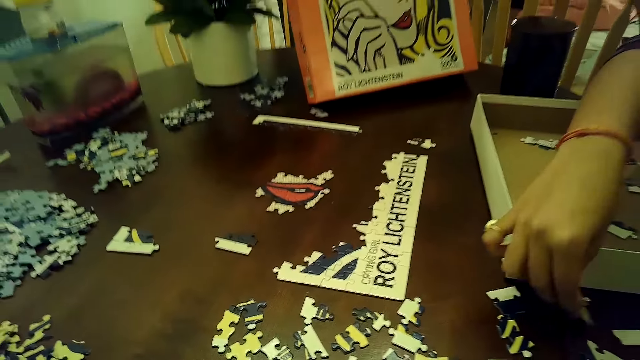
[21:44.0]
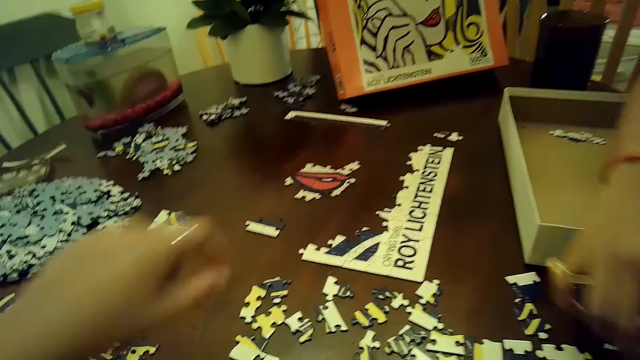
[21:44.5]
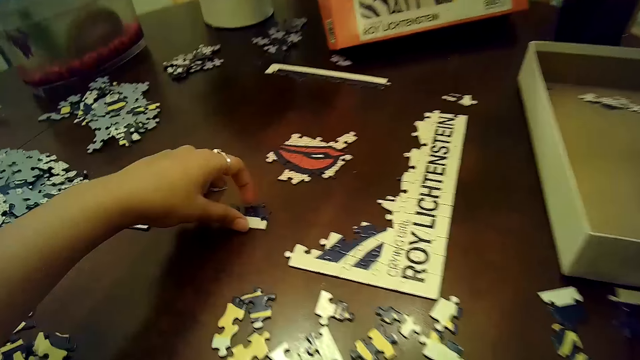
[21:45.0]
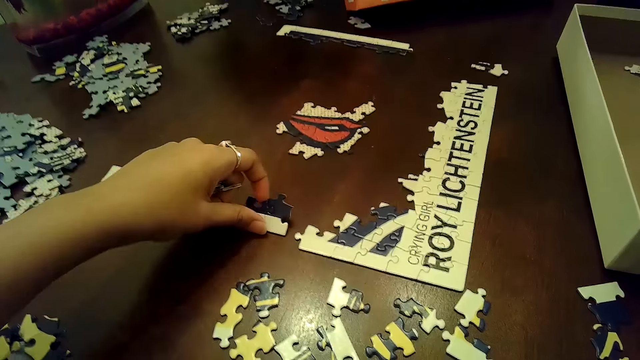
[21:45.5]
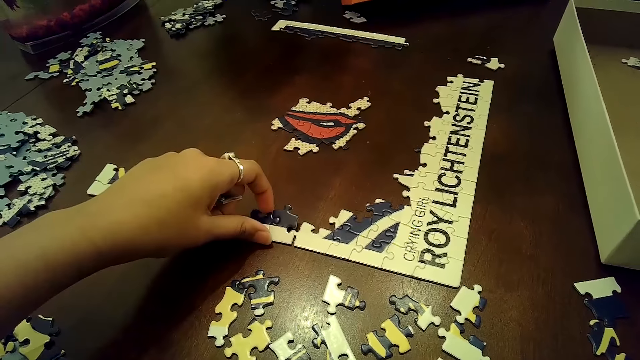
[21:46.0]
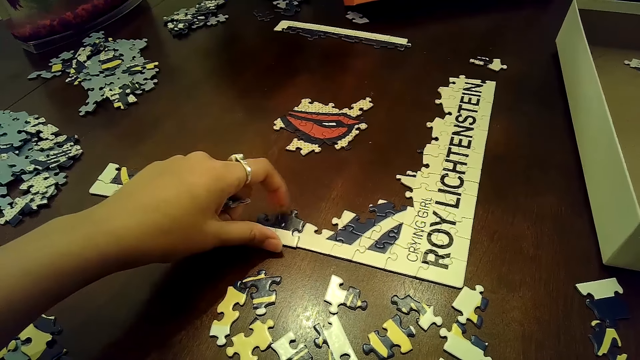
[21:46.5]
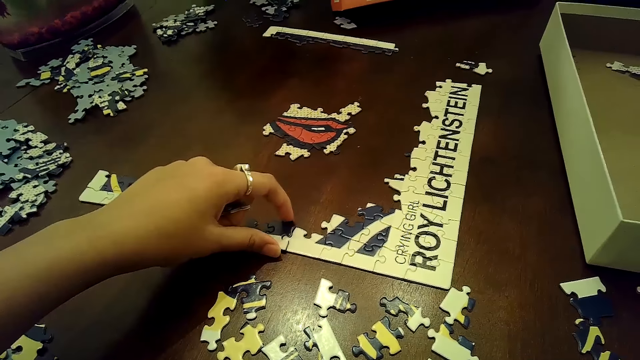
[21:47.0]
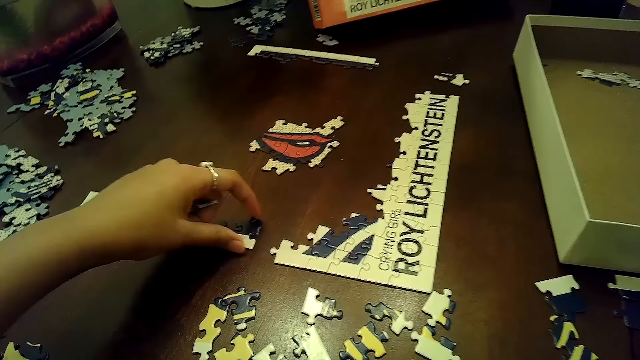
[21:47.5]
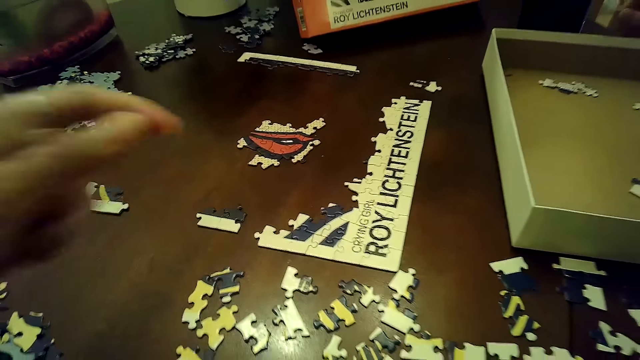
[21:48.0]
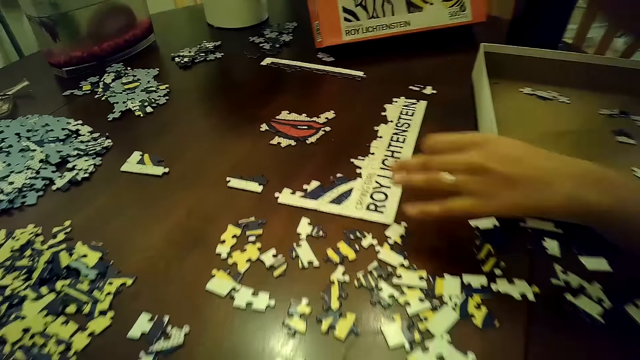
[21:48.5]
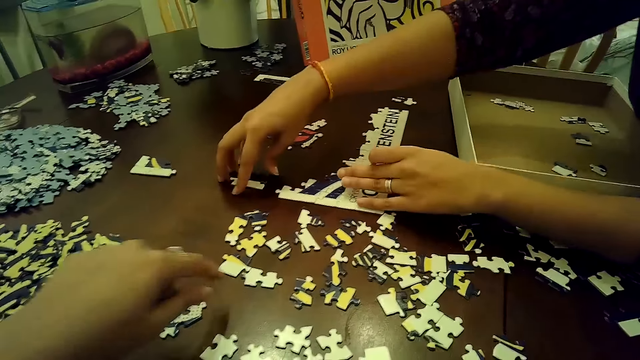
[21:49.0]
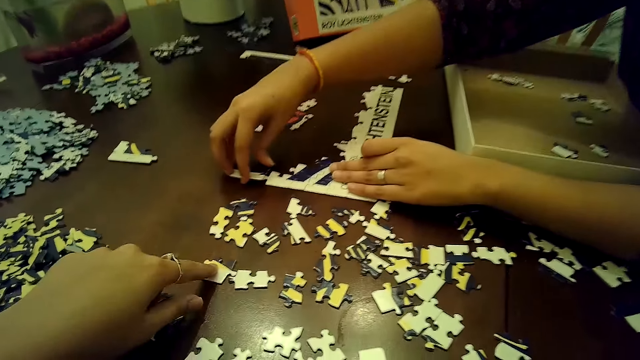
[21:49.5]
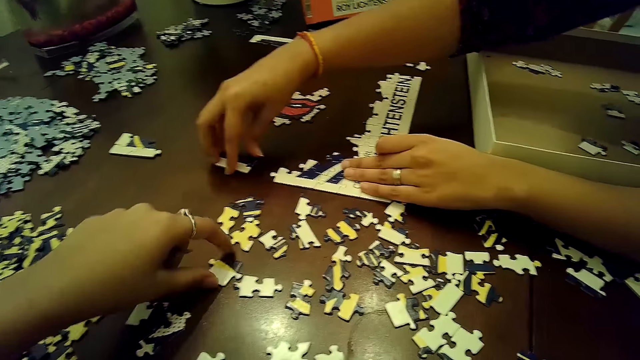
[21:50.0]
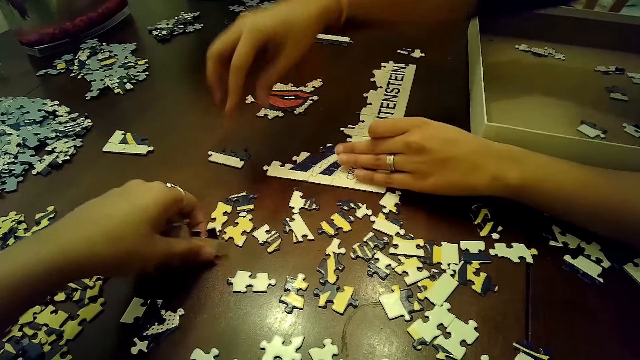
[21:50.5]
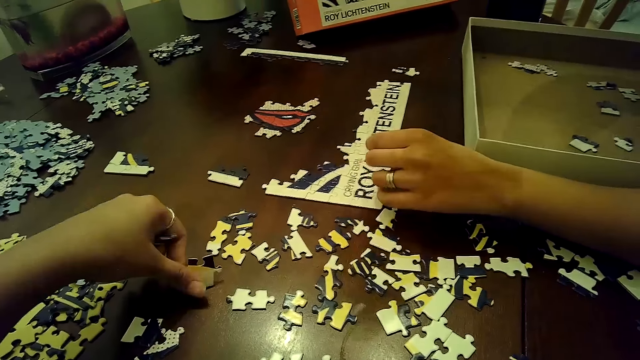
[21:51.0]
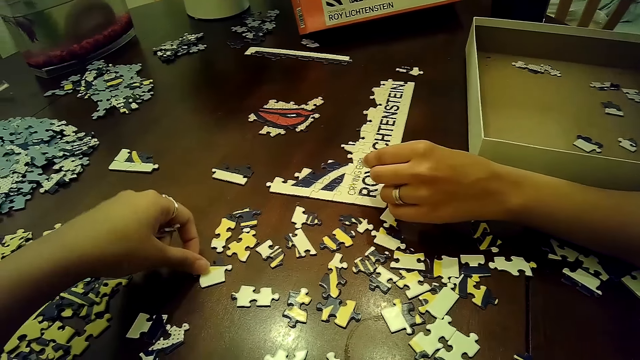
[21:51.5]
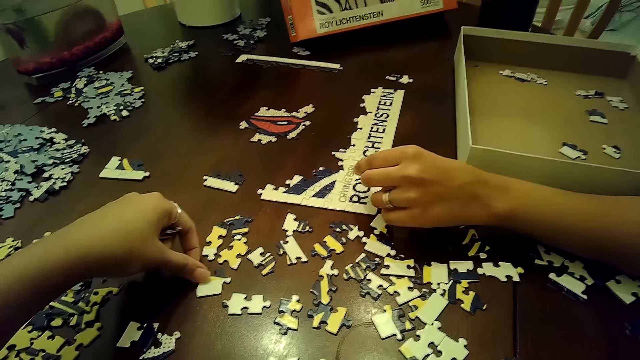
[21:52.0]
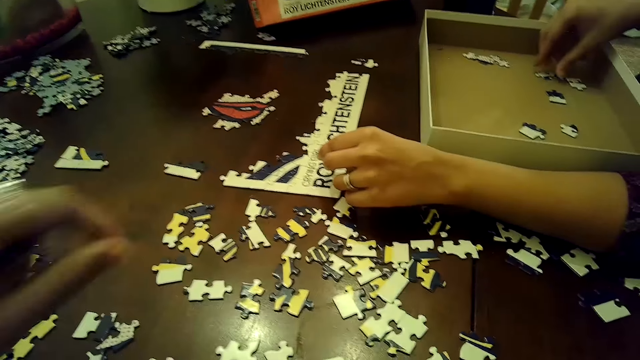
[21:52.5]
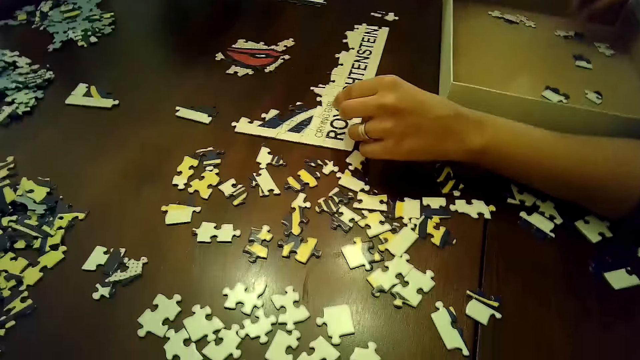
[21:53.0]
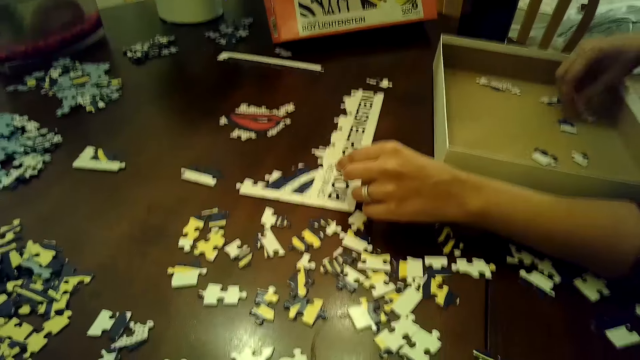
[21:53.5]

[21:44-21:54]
A woman drops the piece of jigsaw puzzle on the table with her right hand. The camera wearer moves a piece of the jigsaw puzzle on the table into the tile on the table with her left hand. She arranges cards on the table. She removes the piece of jigsaw puzzle from the tile on the table with her right hand. The woman holds down the tile of jigsaw puzzle on the table. The woman moves a piece of the jigsaw puzzle on the table into the tile on the table with her left hand. The woman arranges cards on the table. The woman removes the piece of jigsaw puzzle from the tile on the table with her right hand. The camera wearer picks the piece of jigsaw puzzle from the table with her left hand. She drops the jigsaw puzzle on the table with her left hand. She moves a piece of the jigsaw puzzle on the table with her left hand. The woman moves a piece of the jigsaw puzzle in the box on the table with her left hand.

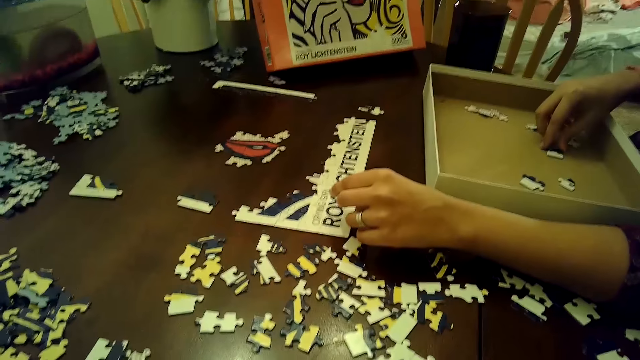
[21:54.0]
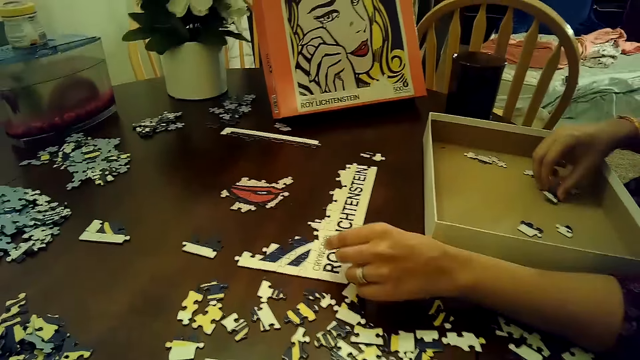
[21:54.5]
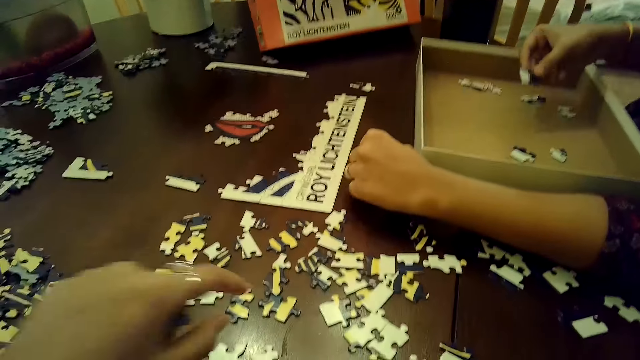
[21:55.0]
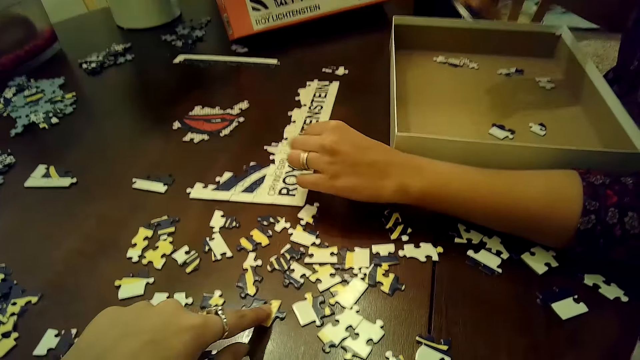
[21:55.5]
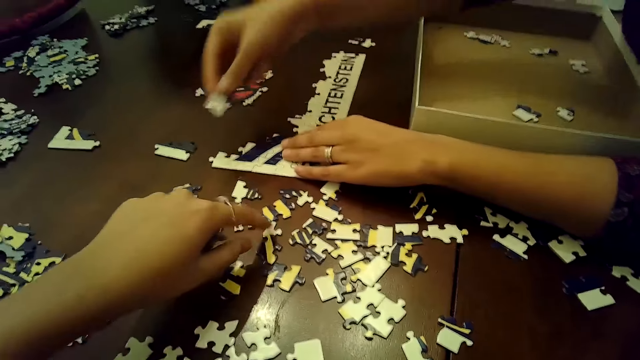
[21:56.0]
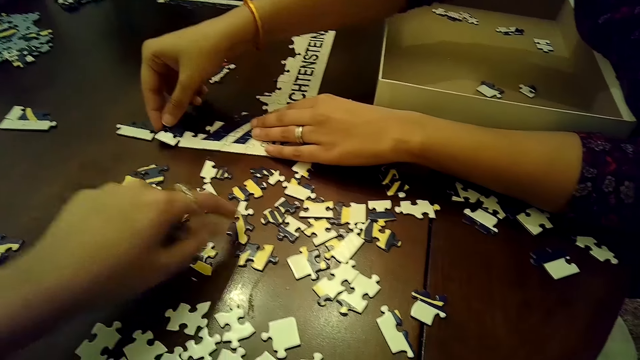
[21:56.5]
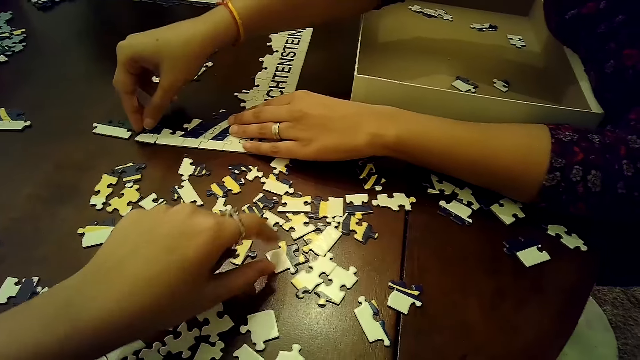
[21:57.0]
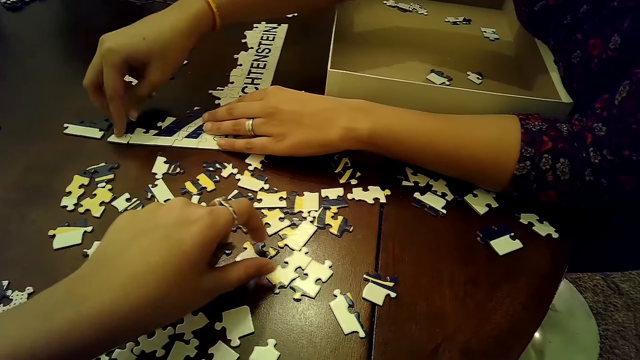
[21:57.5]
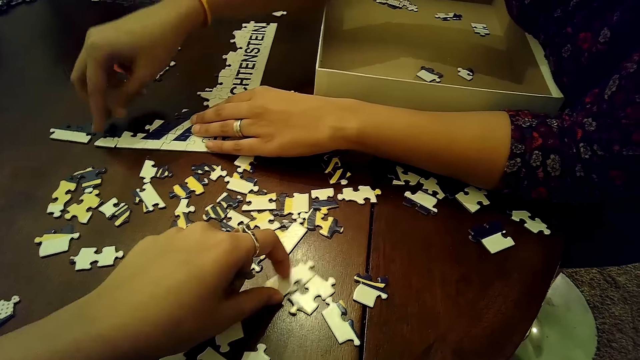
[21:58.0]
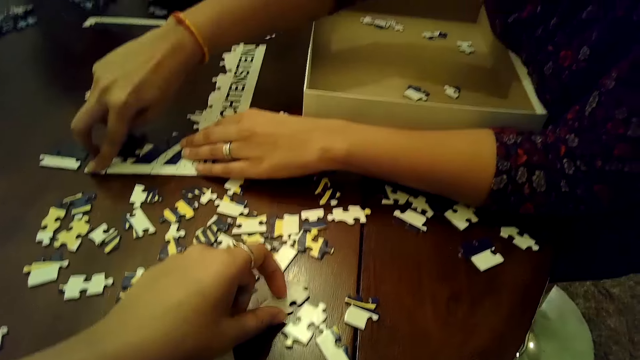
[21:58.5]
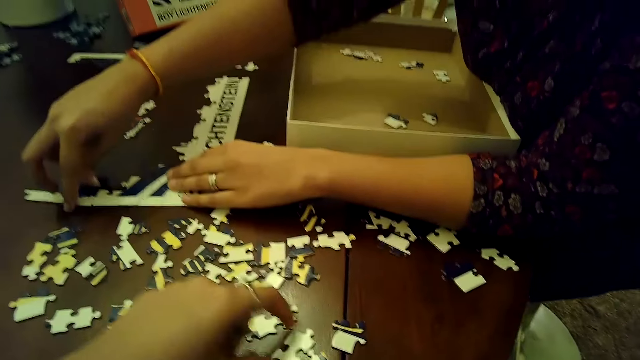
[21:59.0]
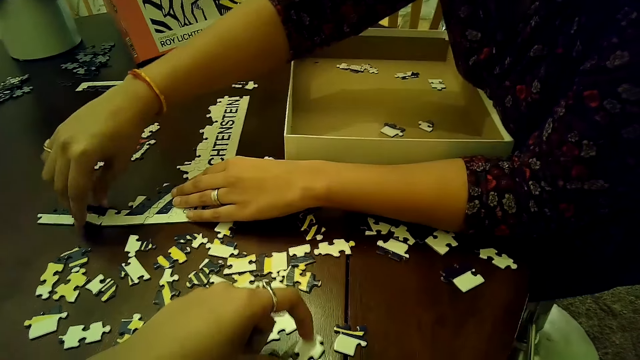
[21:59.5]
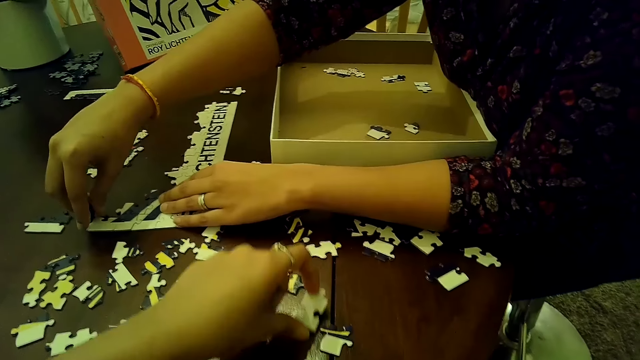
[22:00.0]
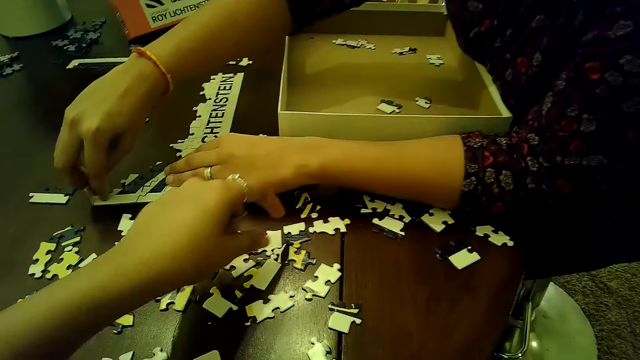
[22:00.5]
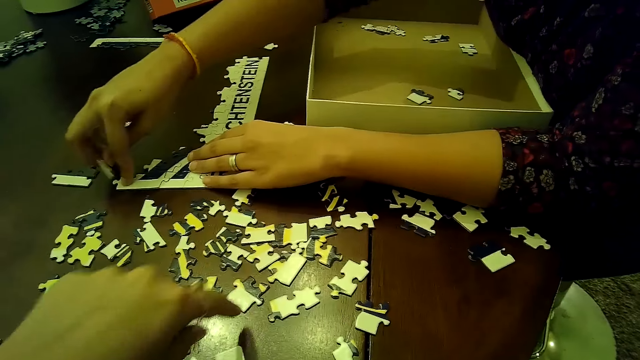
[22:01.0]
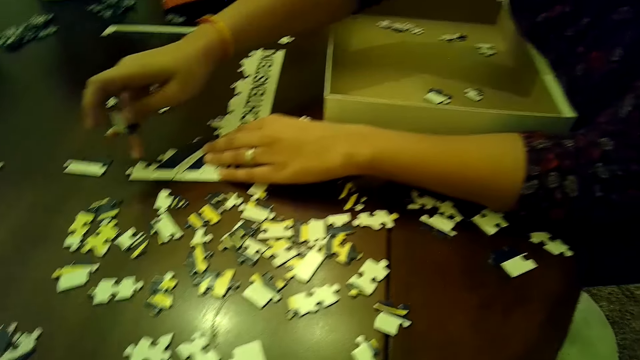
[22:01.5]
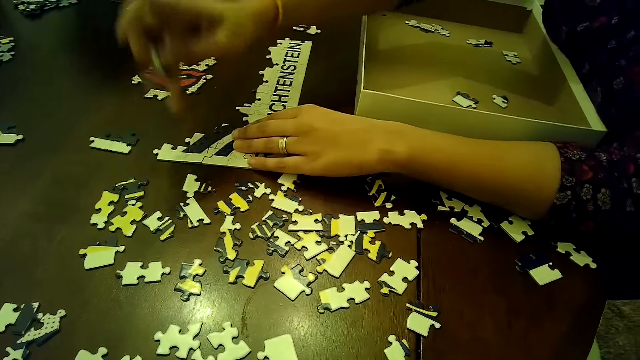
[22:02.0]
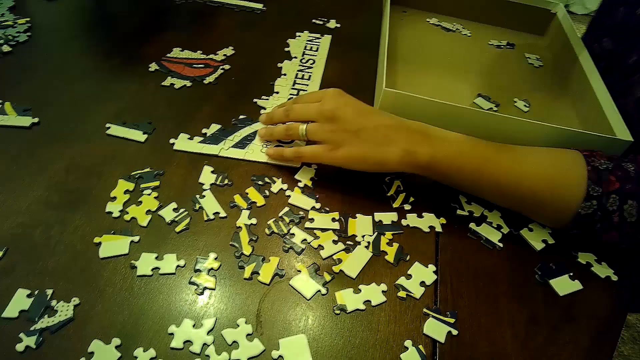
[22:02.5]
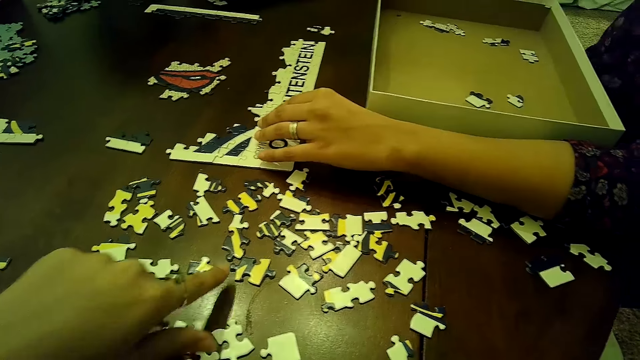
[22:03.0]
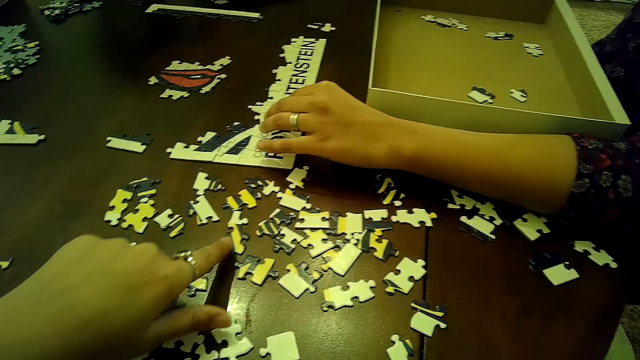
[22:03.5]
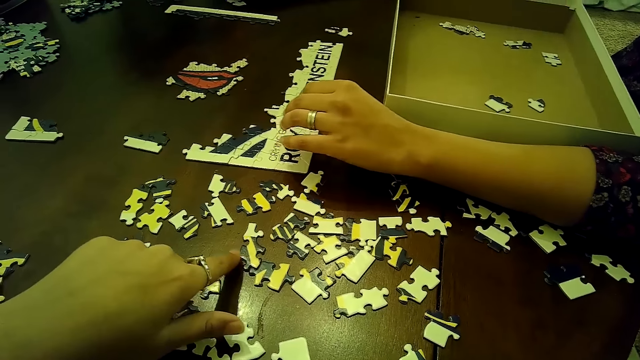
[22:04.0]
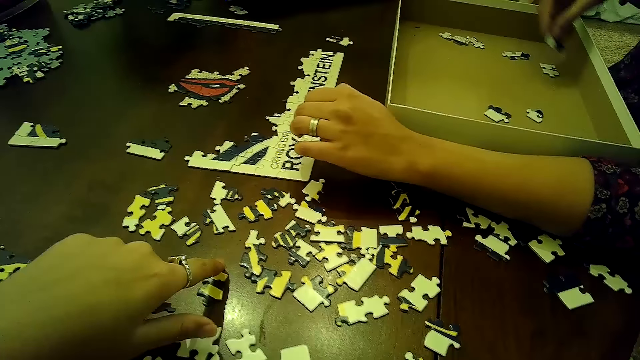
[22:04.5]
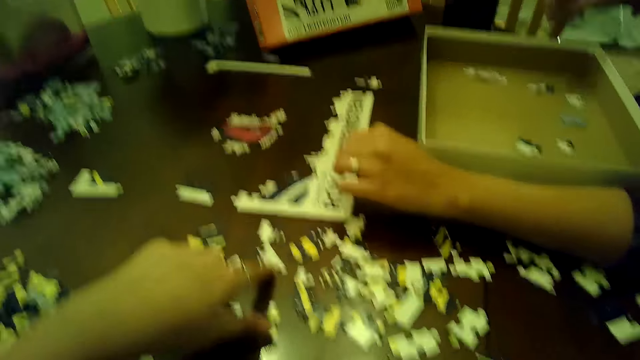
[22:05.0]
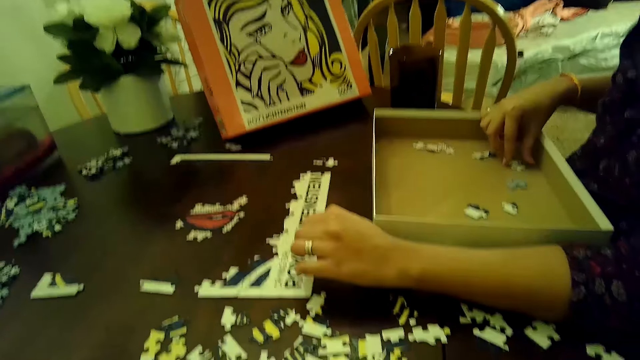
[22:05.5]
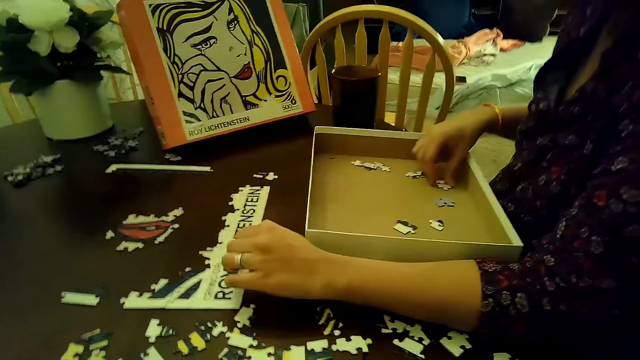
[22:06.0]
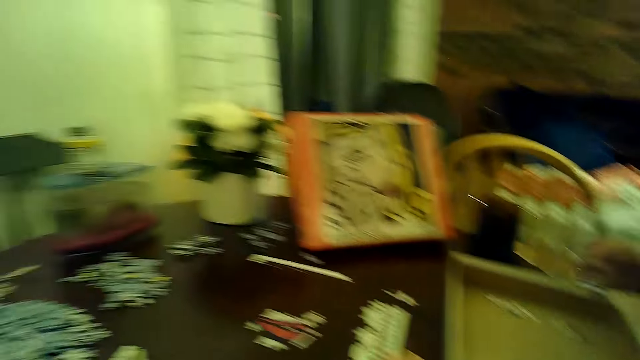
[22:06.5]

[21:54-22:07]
A woman picks a piece of the jigsaw puzzle from the box on the table with her right hand. The camera wearer moves a piece of the jigsaw puzzle on the table with her left hand. The woman holds down the tile of jigsaw puzzle on the table. The woman inserts the piece of jigsaw puzzle in her right hand into the tile of jigsaw puzzle on the table. The camera wearer touches a piece of the jigsaw puzzle on the table with her left hand. She moves the piece of the jigsaw puzzle on the table with her left hand. She moves some pieces of the jigsaw puzzle on the table with her left hand. She chooses a card on the table. The woman removes the piece of jigsaw puzzle from the tile on the table with her right hand. The camera wearer moves some pieces of the jigsaw puzzle on the table with her left hand. The woman drops the piece of jigsaw puzzle in the box on the table with her right hand. The camera wearer touches a piece of the jigsaw puzzle on the table with her left hand. The woman picks a piece of the jigsaw puzzle from the box on the table with her right hand.
